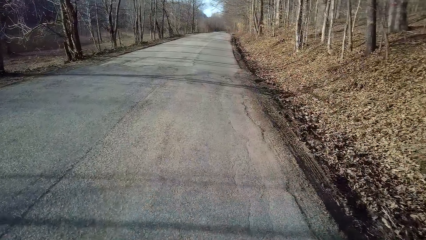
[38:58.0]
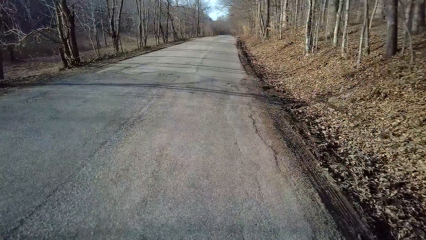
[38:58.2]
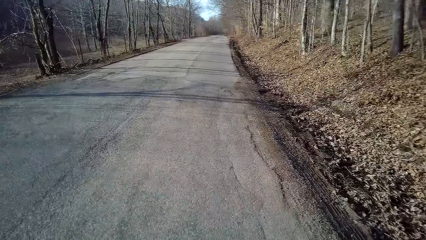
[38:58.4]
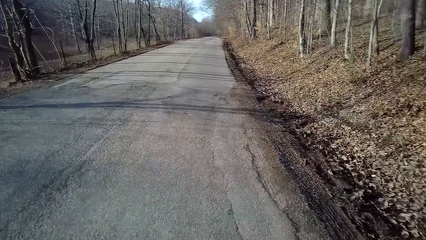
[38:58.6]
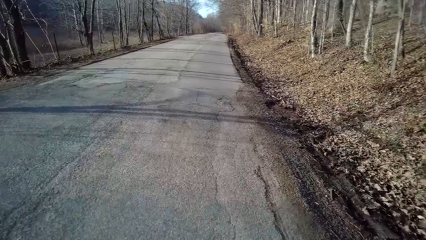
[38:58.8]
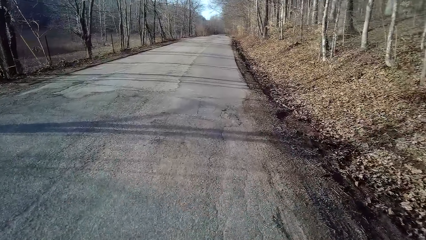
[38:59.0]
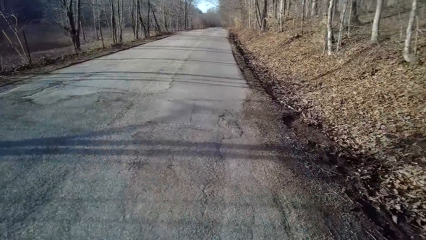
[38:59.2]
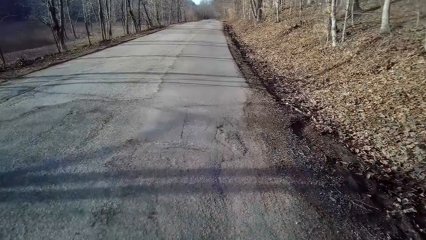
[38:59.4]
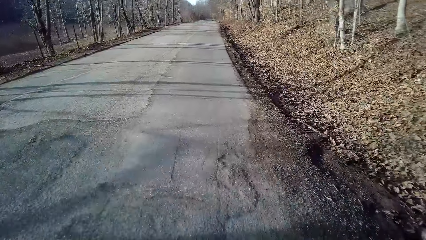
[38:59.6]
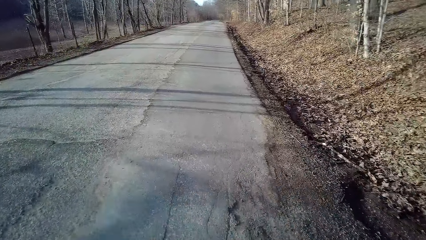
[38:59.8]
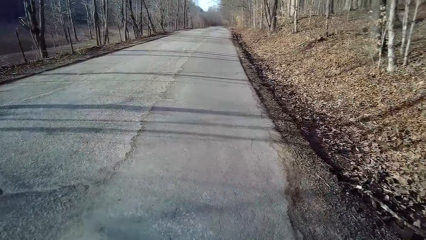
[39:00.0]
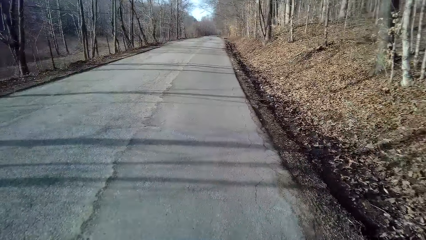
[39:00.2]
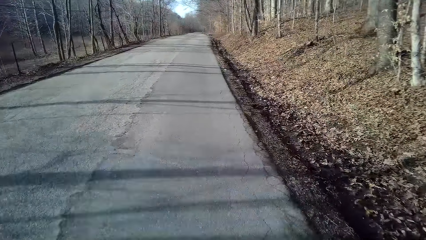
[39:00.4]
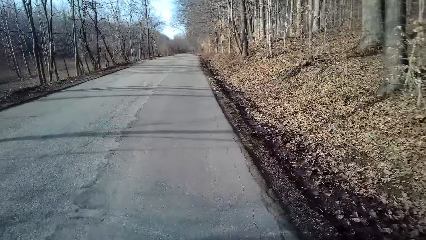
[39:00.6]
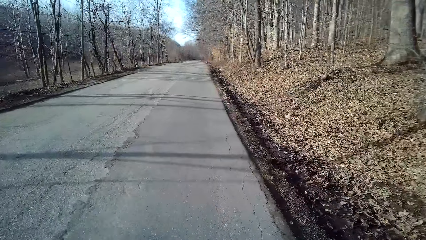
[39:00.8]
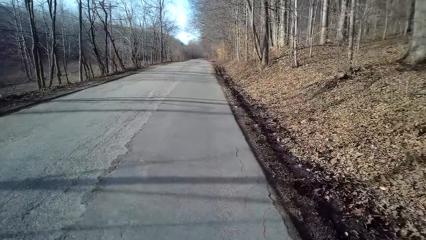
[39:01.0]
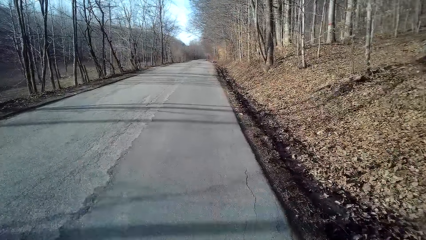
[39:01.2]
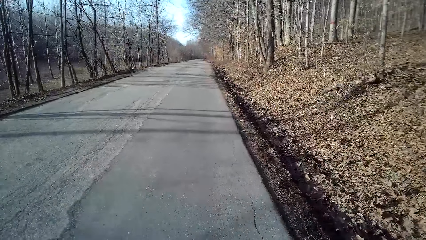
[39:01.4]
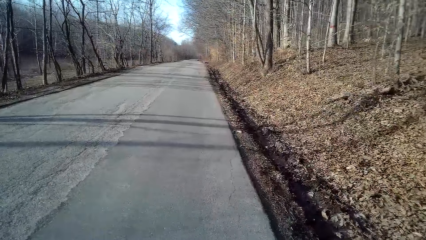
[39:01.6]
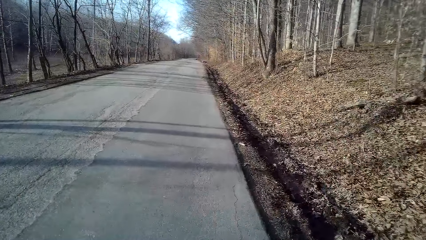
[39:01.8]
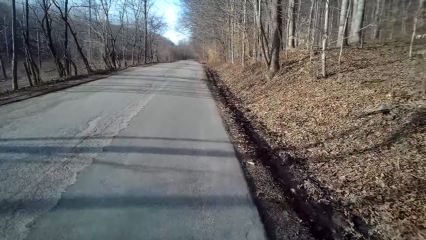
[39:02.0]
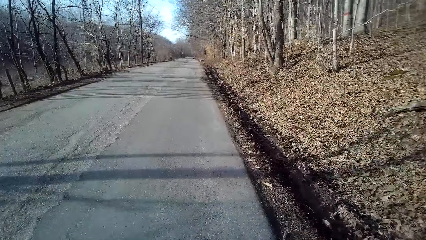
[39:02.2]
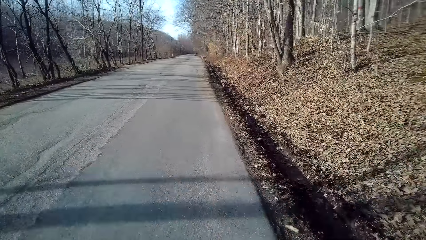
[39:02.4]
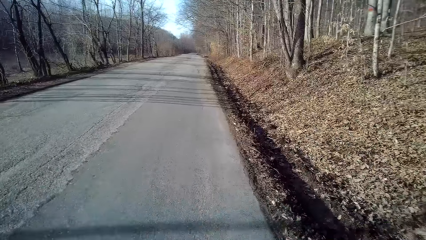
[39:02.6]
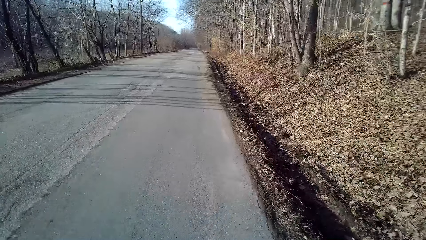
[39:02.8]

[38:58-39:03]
The camera wearer rides a bicycle on the road.

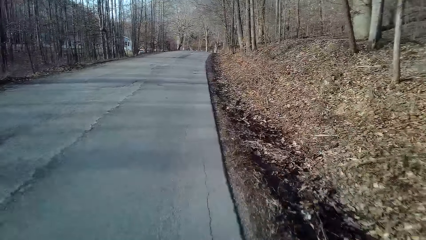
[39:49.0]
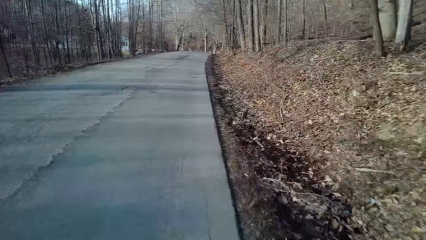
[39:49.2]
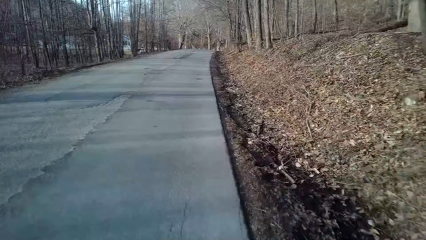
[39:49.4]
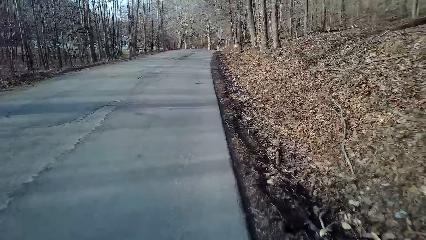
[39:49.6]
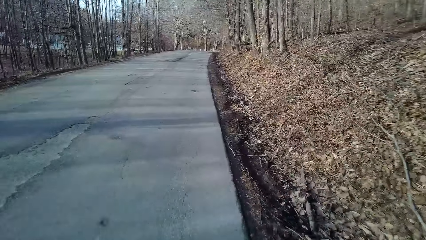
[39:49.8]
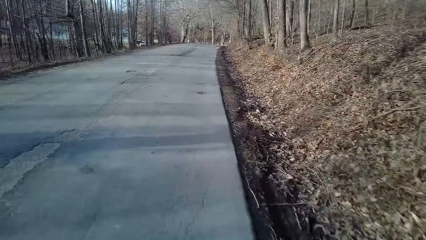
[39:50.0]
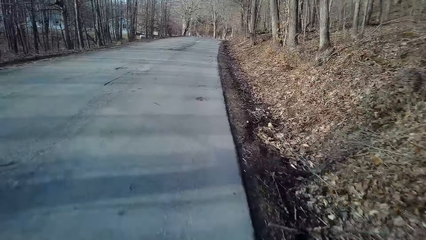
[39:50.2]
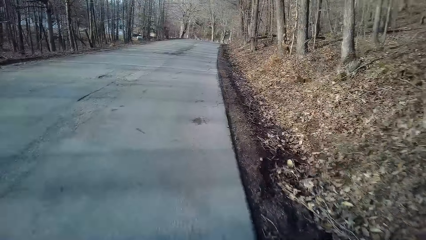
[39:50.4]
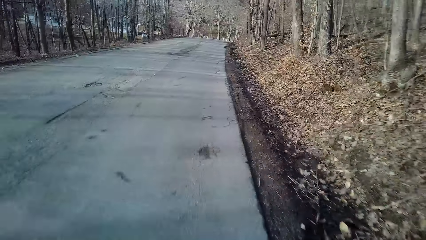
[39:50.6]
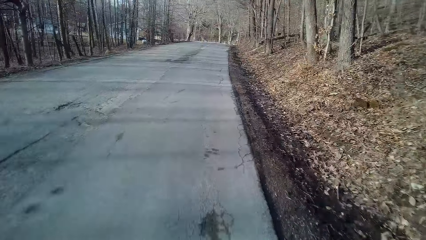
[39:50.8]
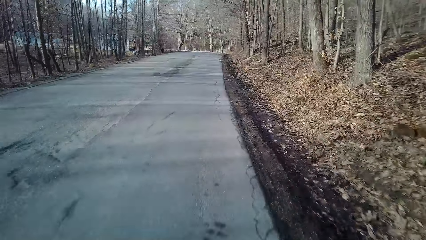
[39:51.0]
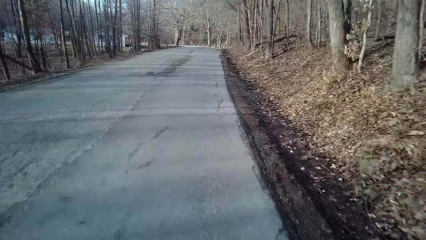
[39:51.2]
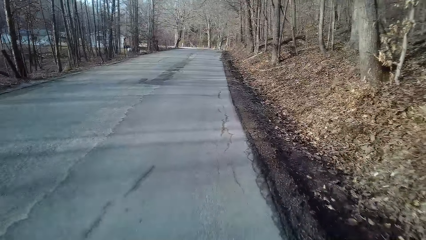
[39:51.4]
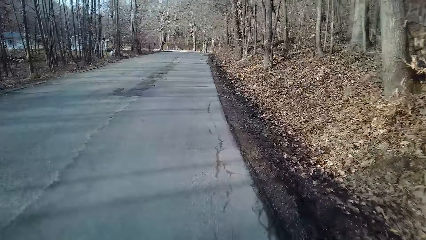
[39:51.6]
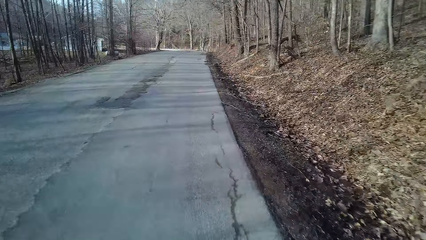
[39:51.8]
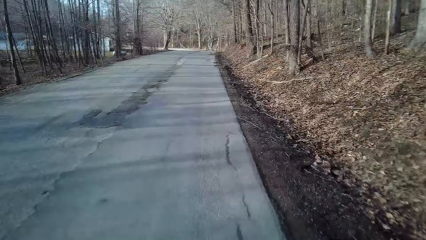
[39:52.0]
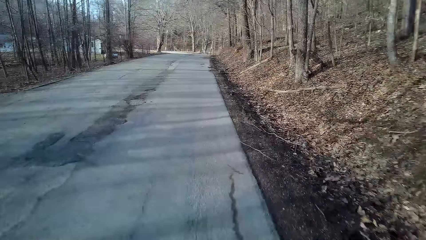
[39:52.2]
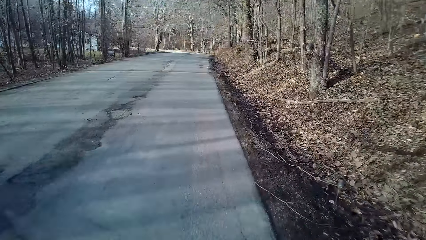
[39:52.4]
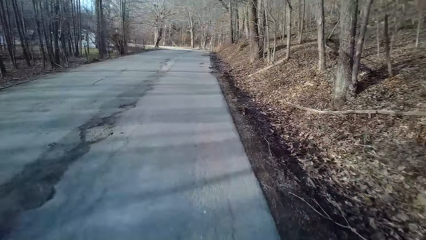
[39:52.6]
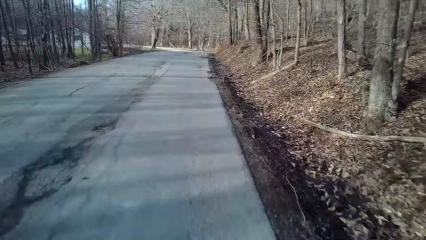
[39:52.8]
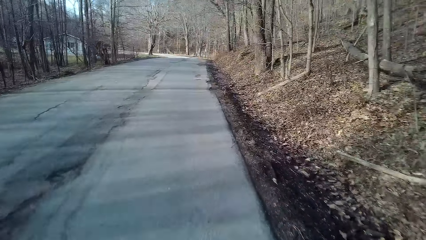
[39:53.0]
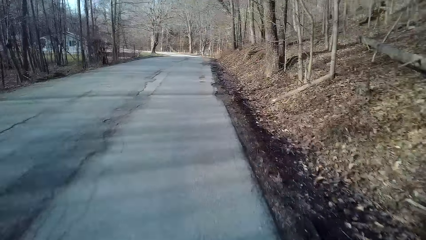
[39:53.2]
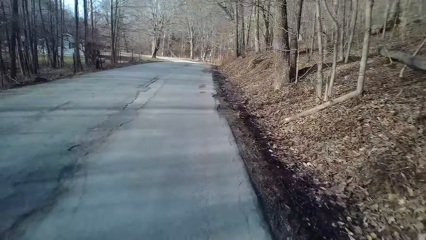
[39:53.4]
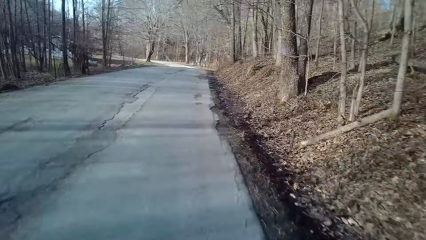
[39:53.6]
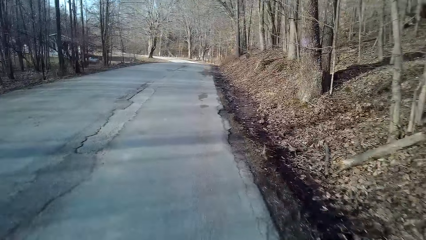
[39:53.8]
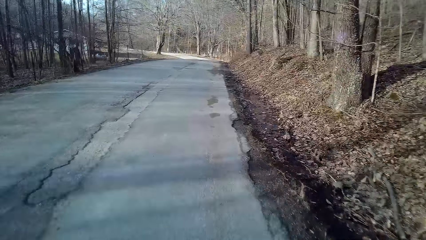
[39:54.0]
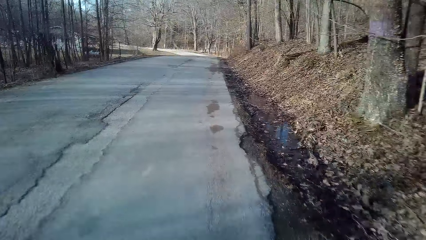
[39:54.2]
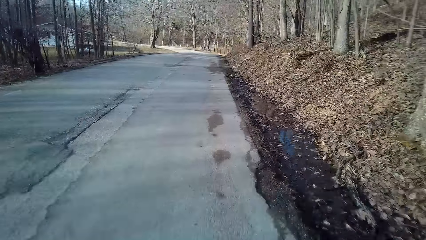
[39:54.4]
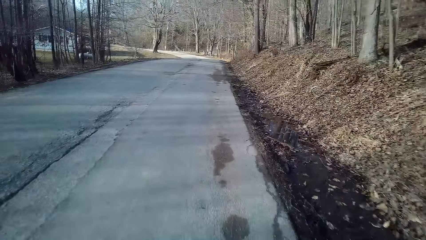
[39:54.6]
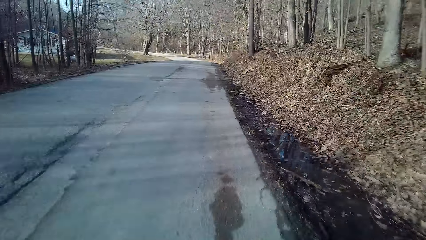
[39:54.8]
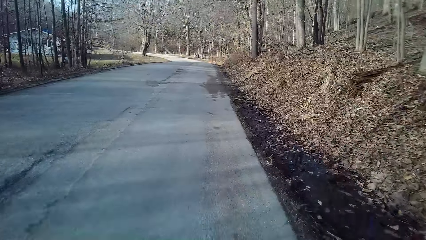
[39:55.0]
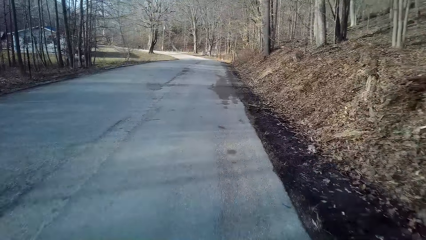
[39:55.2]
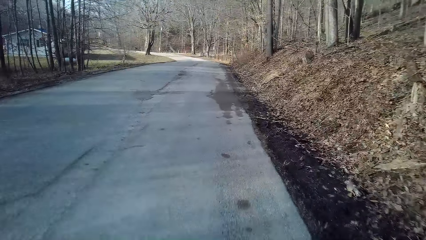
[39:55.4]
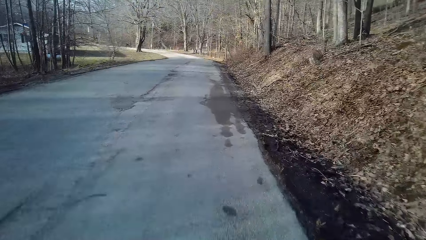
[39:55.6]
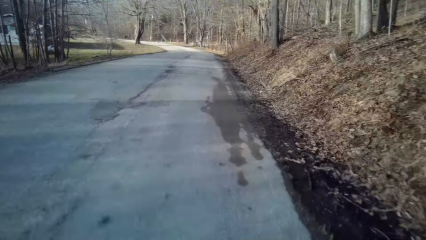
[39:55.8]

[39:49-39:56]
The camera wearer rides a bicycle on the road.

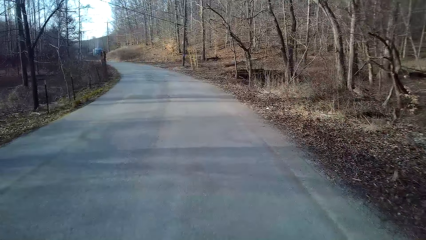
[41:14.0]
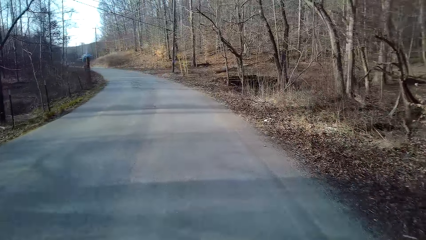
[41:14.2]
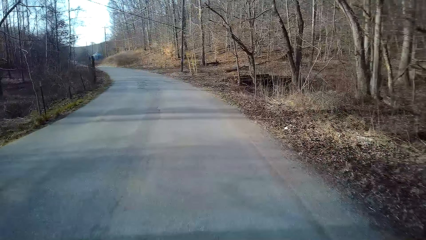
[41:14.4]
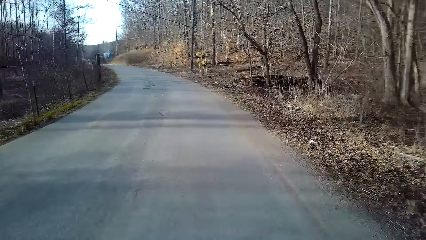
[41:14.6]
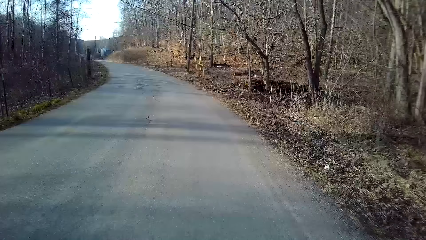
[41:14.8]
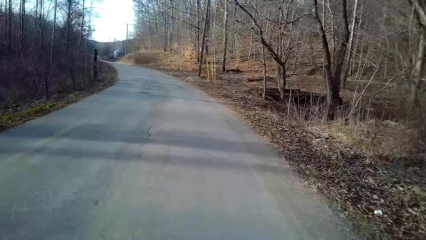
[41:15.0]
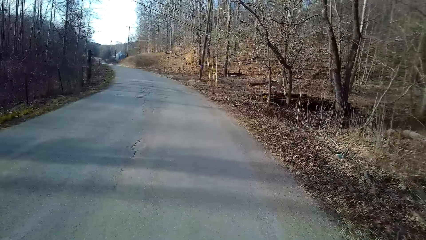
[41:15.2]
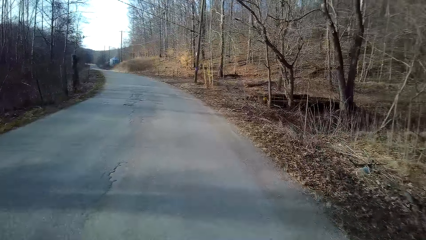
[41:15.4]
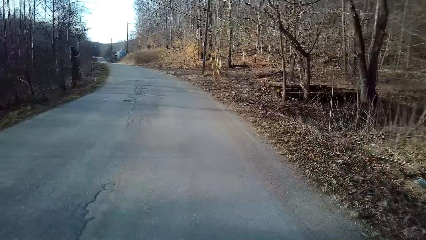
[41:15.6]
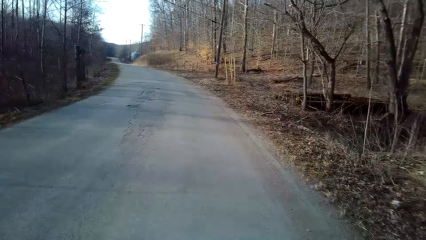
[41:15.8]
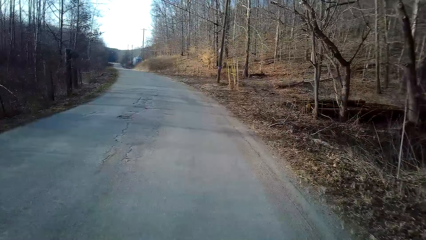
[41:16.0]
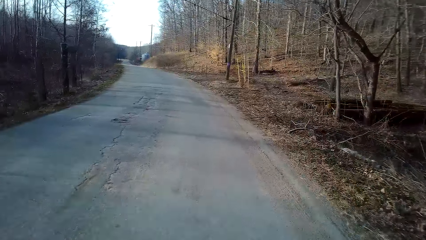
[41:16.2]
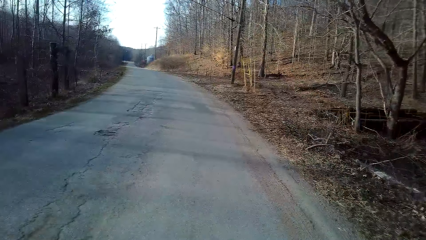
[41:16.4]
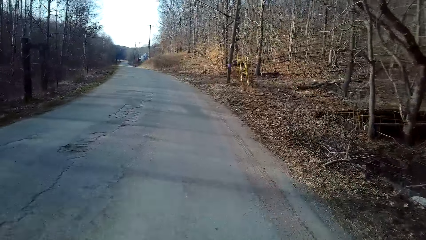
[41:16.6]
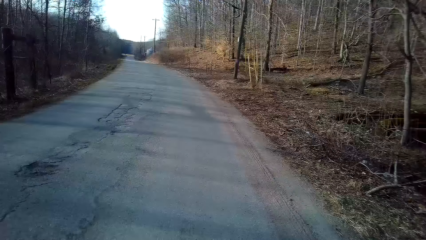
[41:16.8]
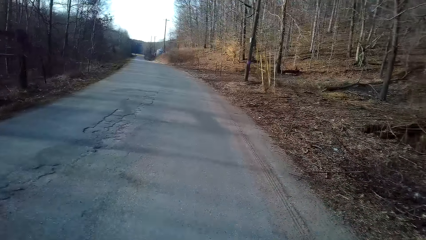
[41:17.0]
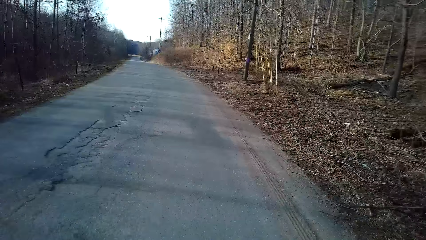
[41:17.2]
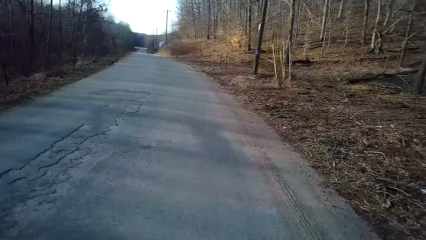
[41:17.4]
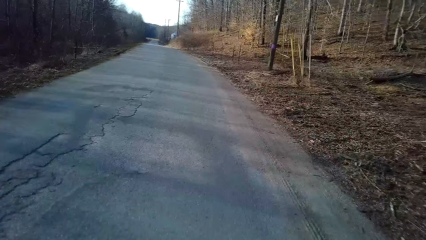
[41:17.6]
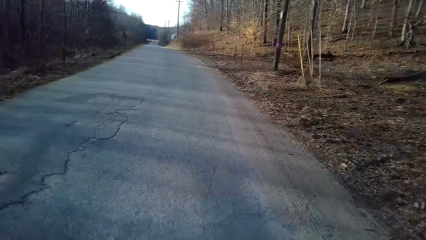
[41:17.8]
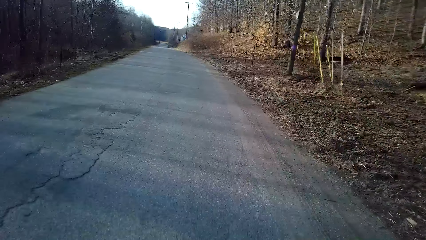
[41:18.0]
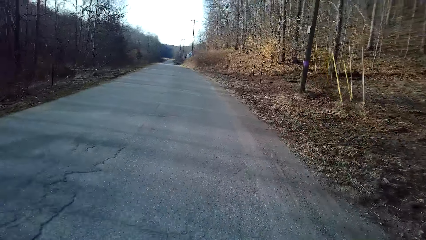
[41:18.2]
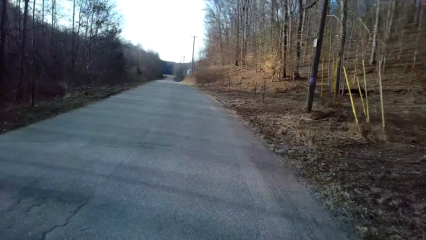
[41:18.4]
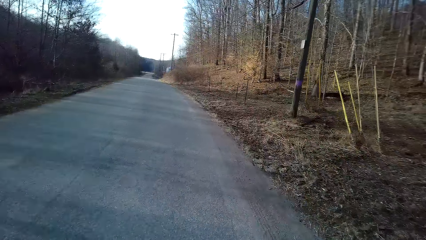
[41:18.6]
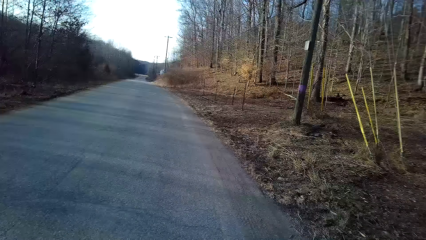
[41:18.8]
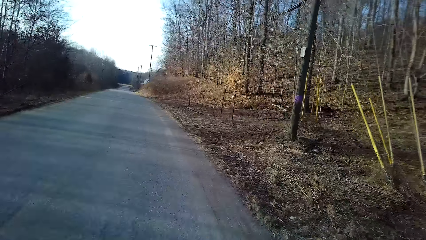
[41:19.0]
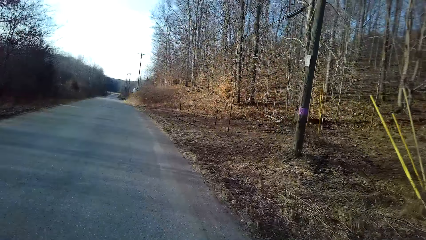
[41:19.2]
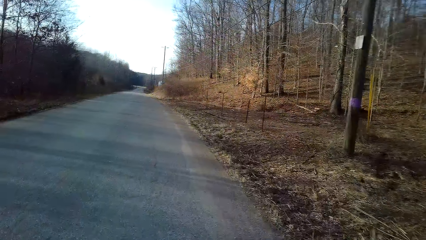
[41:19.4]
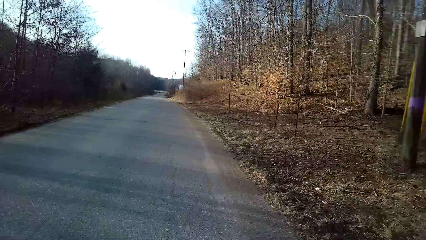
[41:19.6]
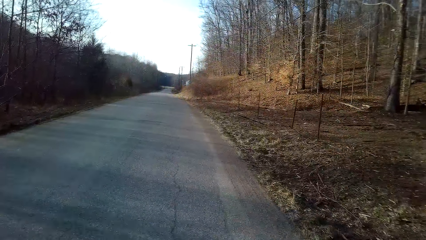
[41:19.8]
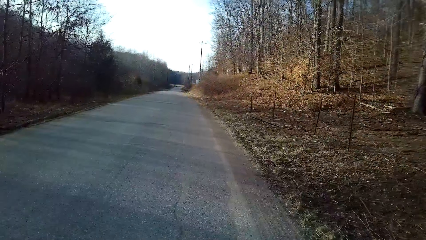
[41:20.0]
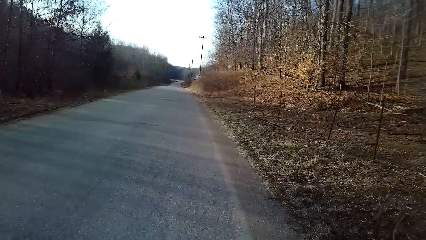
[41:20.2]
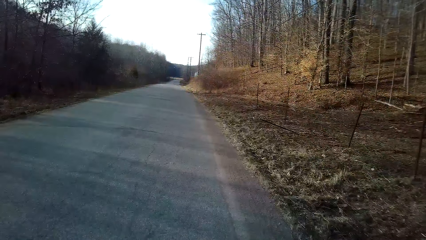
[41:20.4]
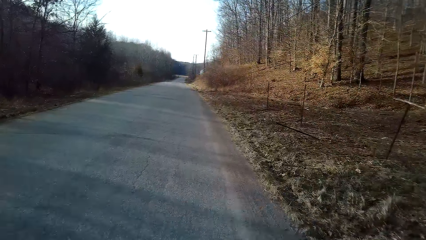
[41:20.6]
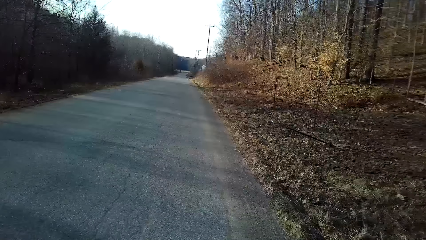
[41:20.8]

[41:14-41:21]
The camera wearer turns to the side.
